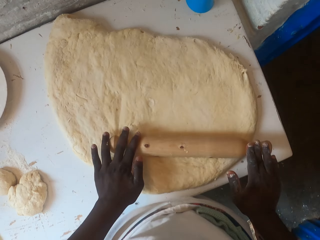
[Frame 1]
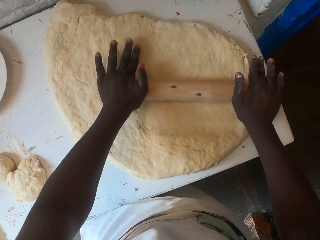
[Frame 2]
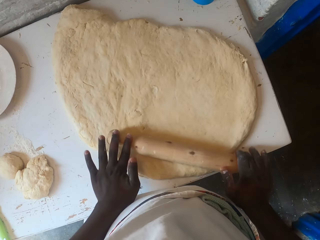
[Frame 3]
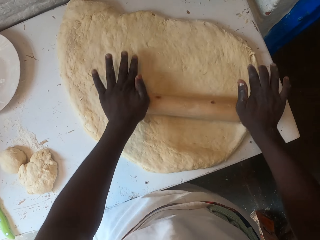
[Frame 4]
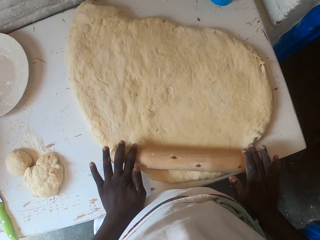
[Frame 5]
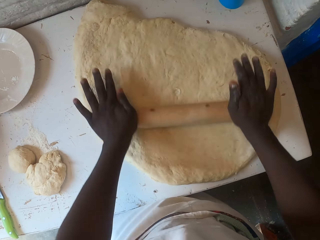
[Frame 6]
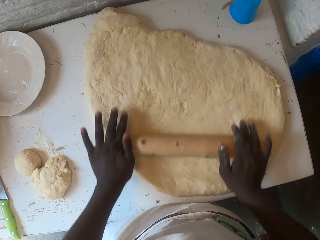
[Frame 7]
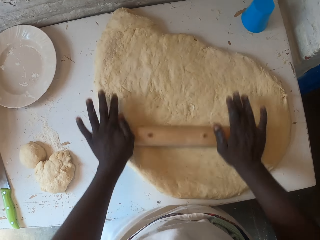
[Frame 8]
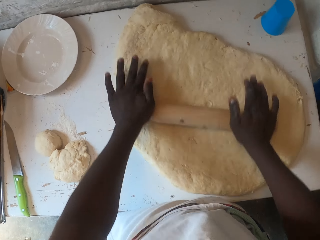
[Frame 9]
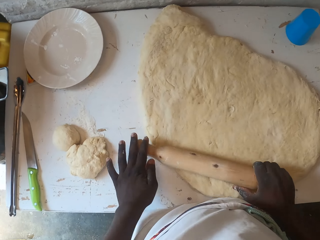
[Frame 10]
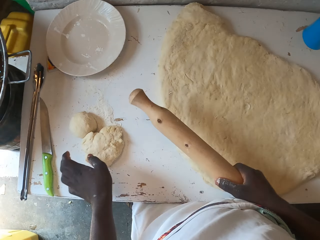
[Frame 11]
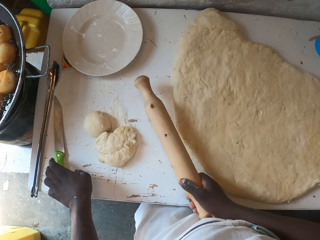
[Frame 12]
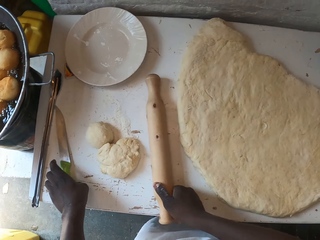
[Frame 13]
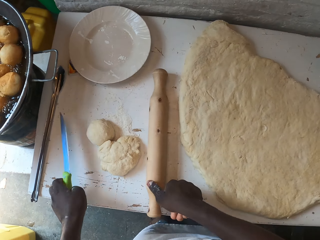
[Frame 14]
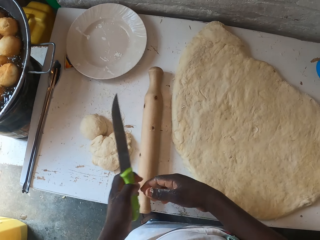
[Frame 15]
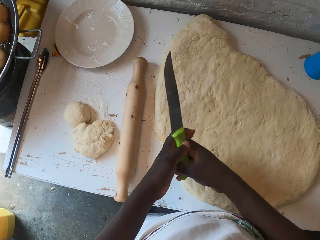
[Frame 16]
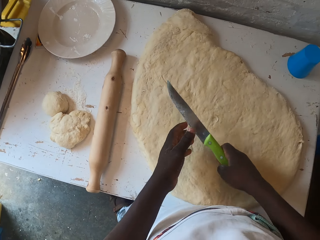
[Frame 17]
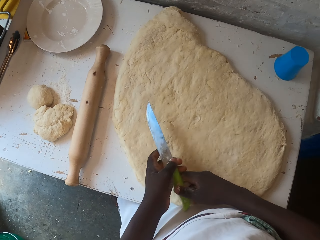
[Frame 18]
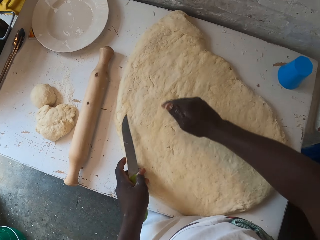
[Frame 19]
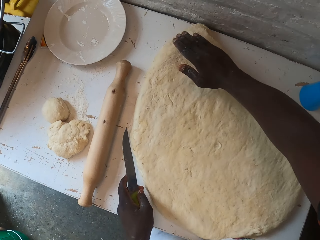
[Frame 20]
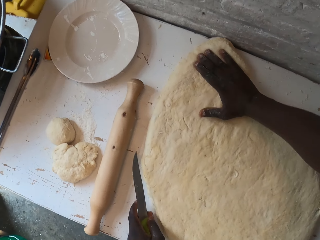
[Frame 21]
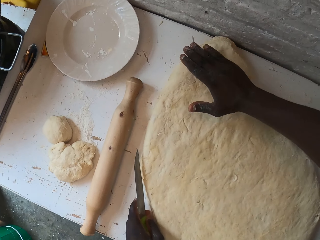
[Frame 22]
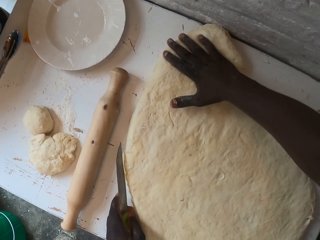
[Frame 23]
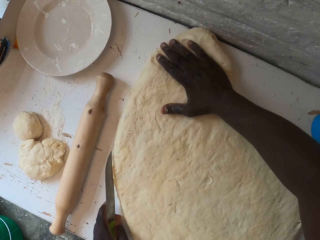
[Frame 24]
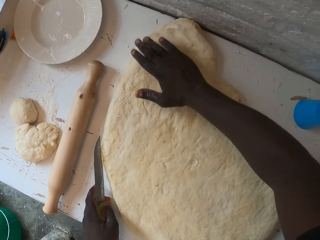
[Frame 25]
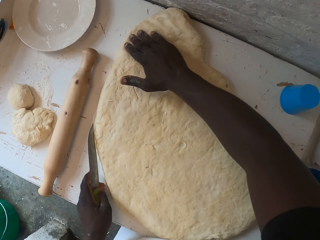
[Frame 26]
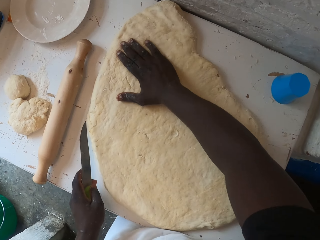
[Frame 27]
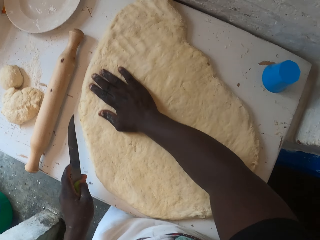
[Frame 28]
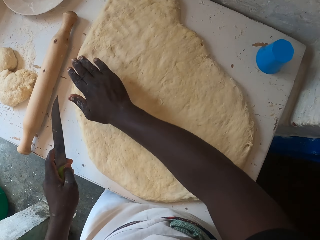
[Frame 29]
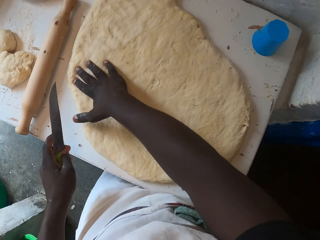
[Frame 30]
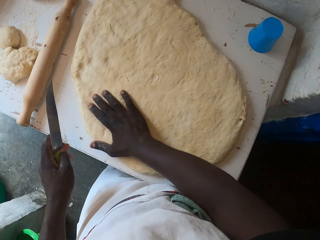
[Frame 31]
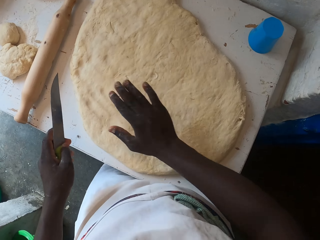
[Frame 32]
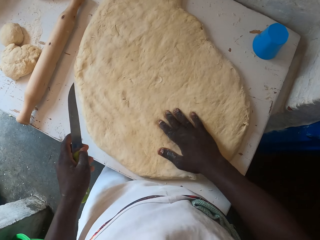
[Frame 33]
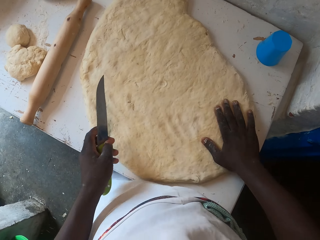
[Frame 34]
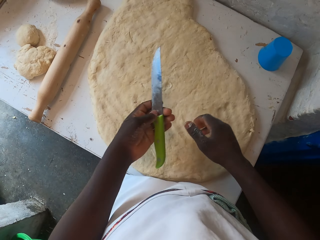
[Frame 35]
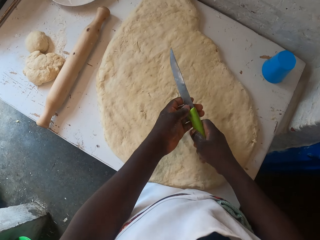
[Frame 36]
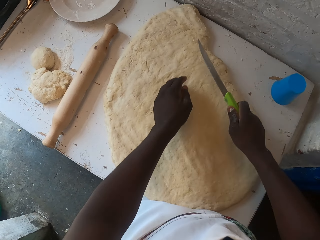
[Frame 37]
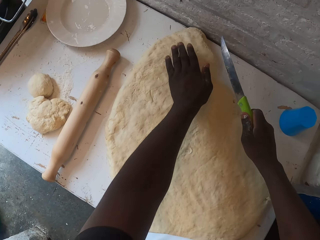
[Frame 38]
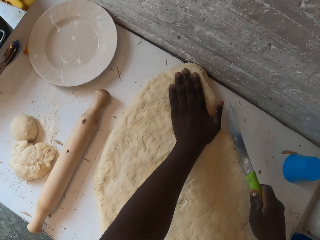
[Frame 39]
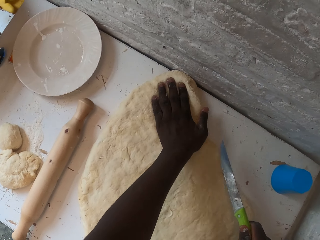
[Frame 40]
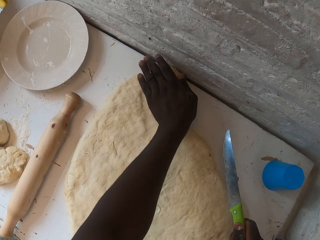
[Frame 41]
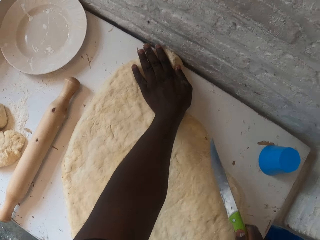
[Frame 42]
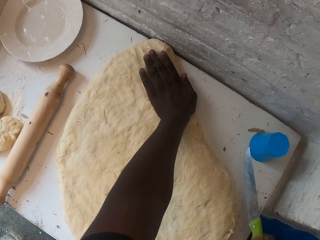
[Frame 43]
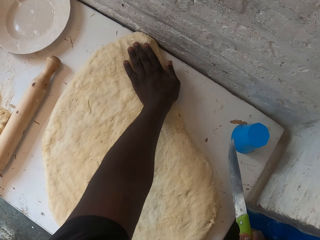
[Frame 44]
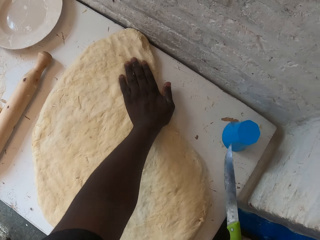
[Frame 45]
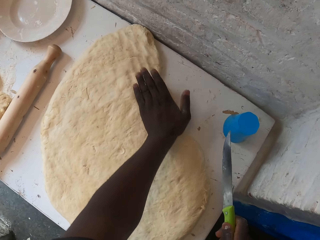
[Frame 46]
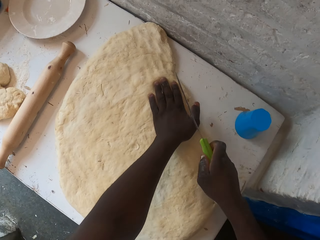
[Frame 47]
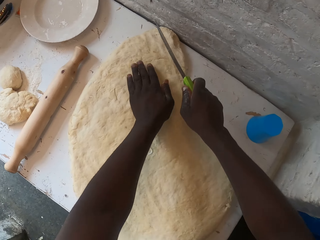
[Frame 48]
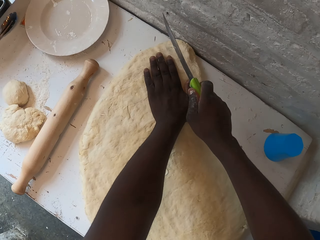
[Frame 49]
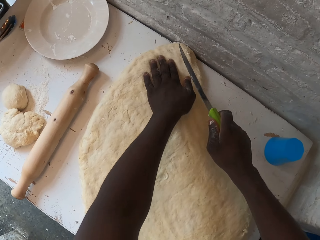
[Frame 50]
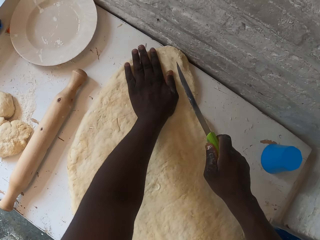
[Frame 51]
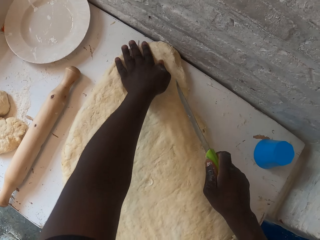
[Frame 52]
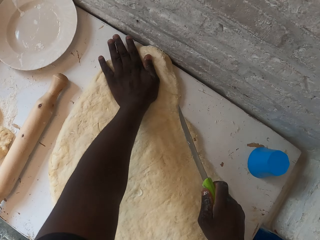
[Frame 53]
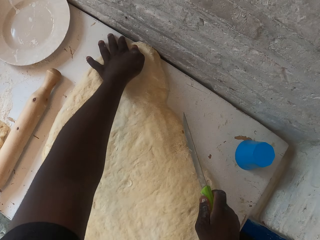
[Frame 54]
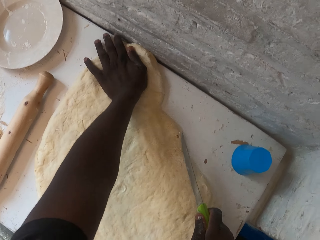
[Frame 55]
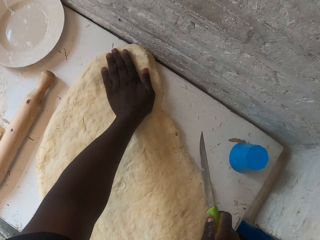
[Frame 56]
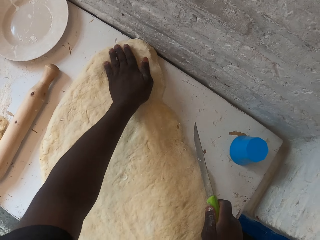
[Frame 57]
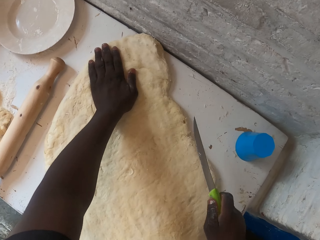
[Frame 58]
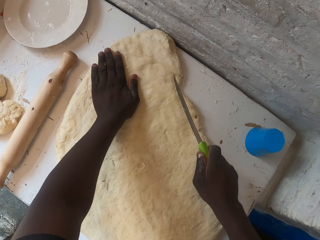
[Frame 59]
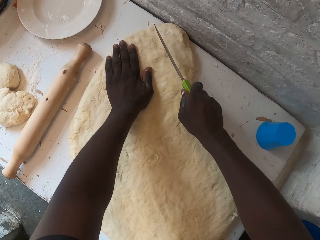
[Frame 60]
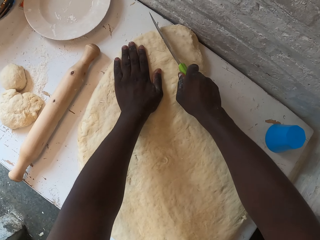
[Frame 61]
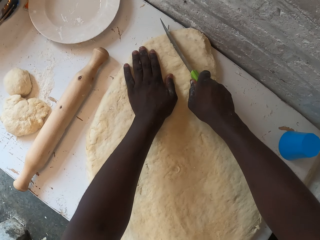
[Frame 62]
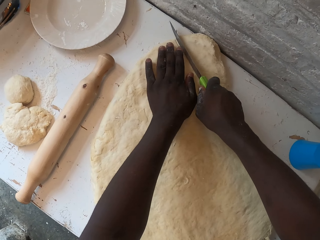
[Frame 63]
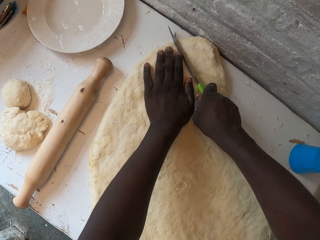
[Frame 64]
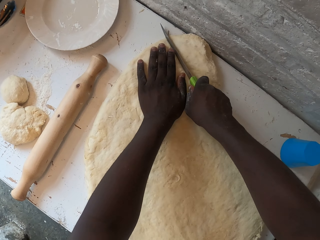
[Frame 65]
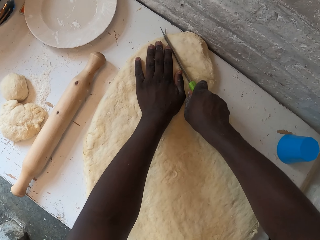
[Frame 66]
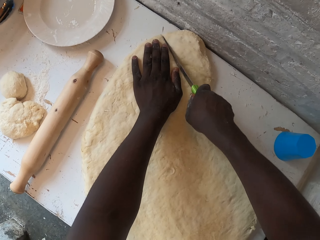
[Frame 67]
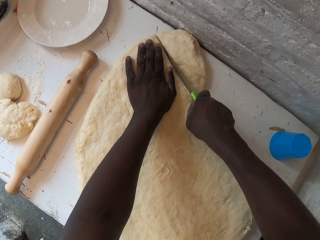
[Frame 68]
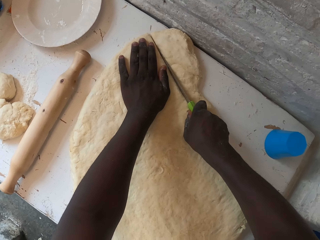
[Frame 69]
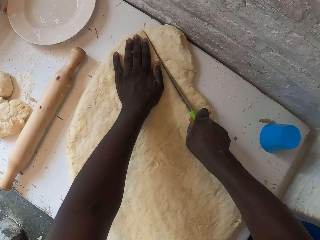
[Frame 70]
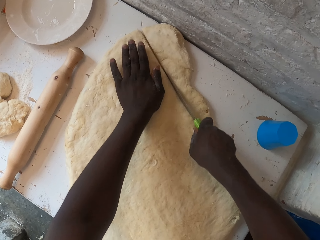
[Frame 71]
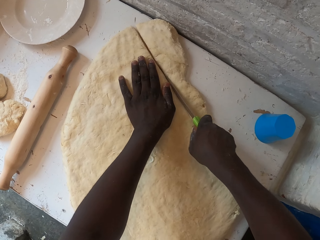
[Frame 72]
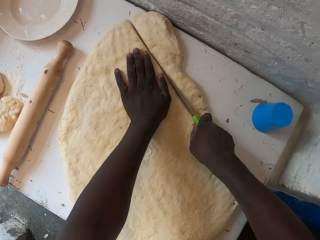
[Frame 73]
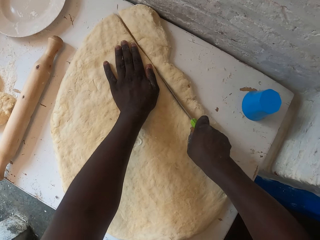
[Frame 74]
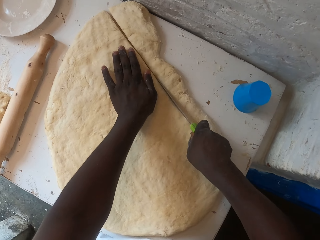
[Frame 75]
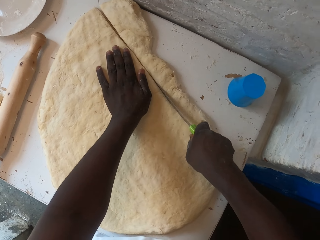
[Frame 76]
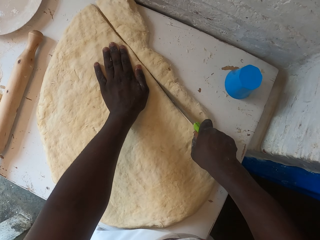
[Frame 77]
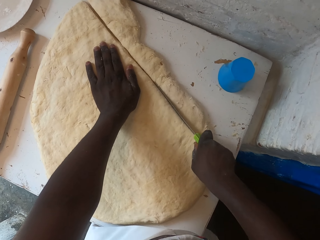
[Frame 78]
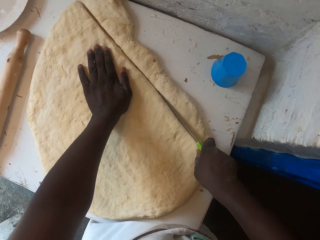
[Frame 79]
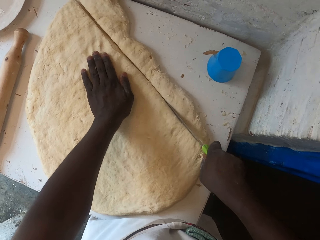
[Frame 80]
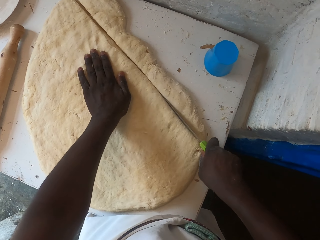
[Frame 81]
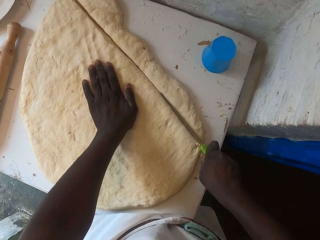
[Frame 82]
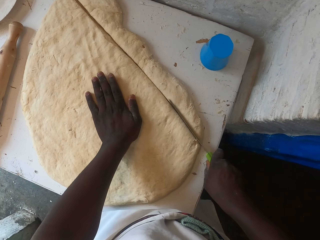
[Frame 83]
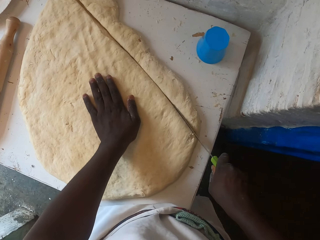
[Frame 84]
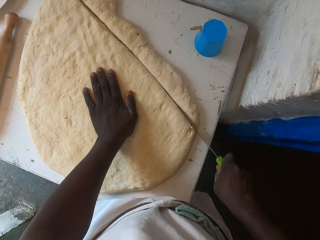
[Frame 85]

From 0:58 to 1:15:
The camera wearer puts the rolling pin down. They pick up the knife with the left hand. They press the dough with a hand and spread the dough with the right hand. They exchange the knife to the right hand. They press the dough with a hand and spread the dough with the right hand. They cut the dough with the knife.

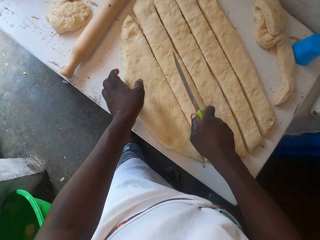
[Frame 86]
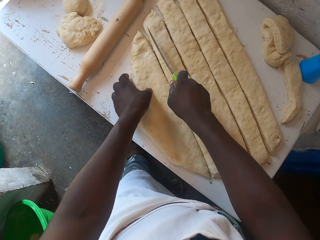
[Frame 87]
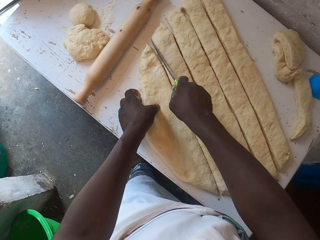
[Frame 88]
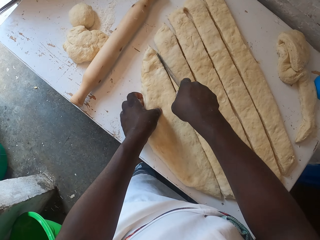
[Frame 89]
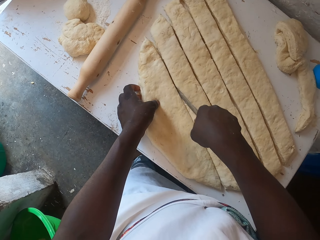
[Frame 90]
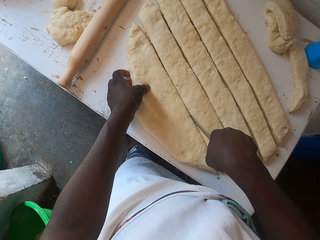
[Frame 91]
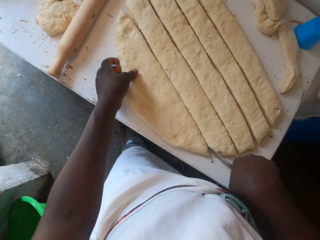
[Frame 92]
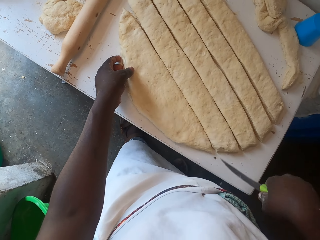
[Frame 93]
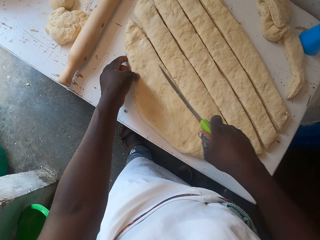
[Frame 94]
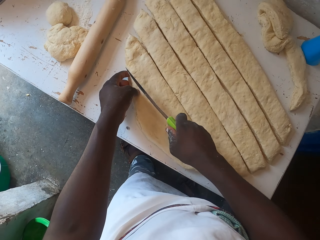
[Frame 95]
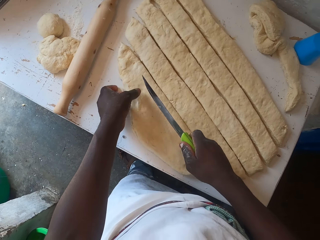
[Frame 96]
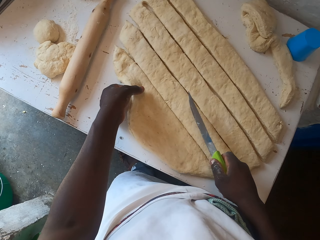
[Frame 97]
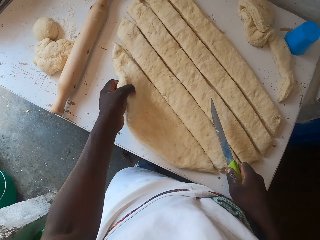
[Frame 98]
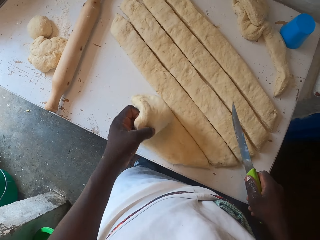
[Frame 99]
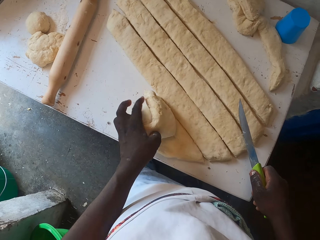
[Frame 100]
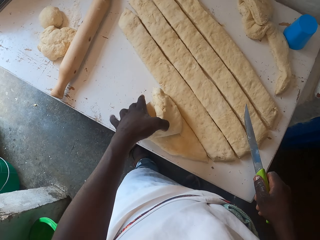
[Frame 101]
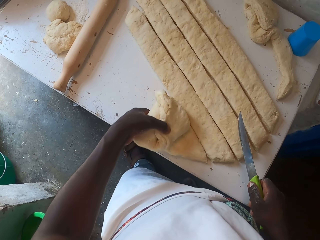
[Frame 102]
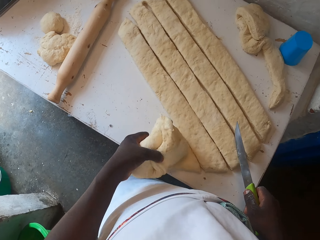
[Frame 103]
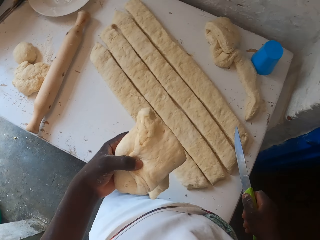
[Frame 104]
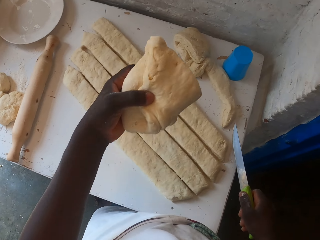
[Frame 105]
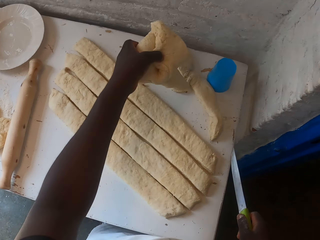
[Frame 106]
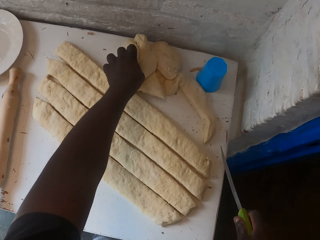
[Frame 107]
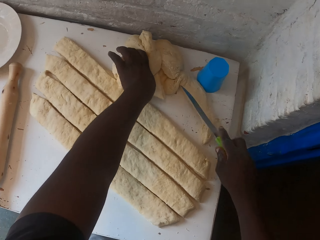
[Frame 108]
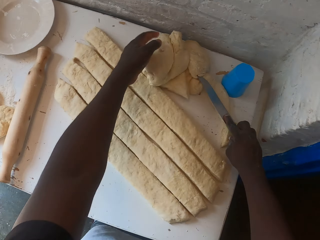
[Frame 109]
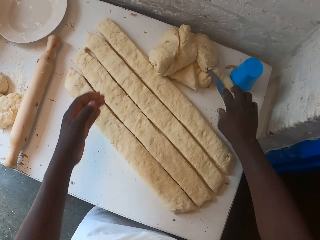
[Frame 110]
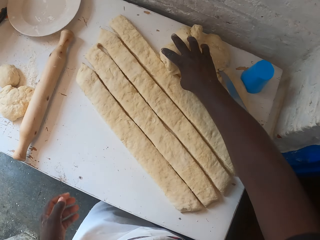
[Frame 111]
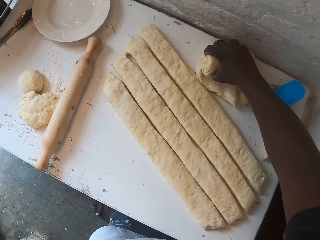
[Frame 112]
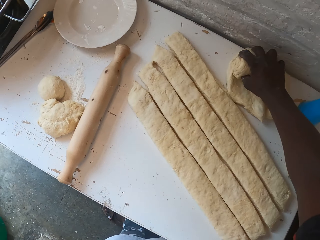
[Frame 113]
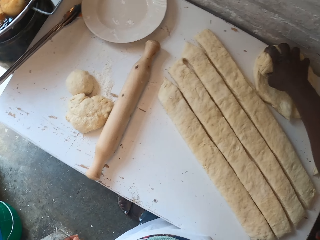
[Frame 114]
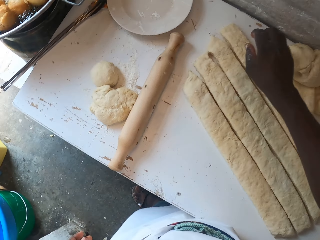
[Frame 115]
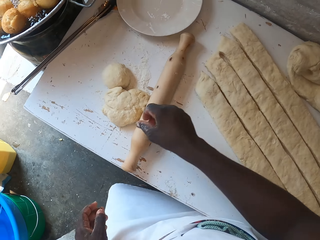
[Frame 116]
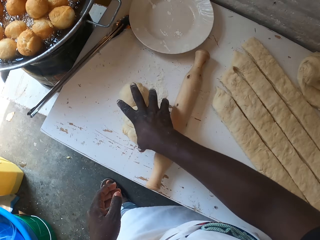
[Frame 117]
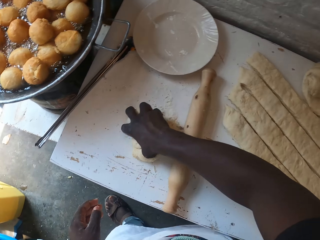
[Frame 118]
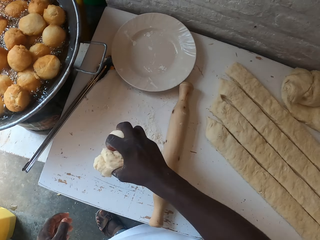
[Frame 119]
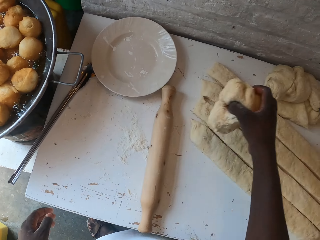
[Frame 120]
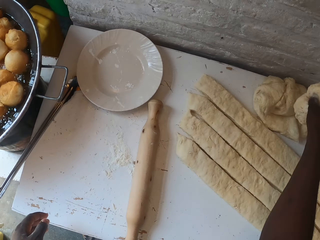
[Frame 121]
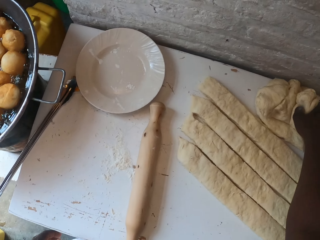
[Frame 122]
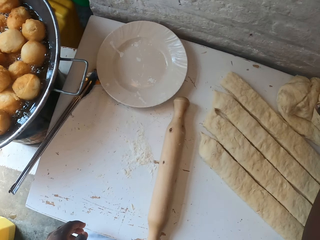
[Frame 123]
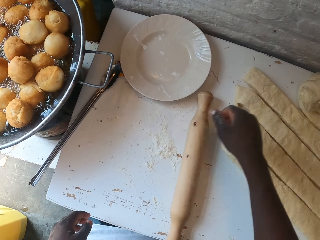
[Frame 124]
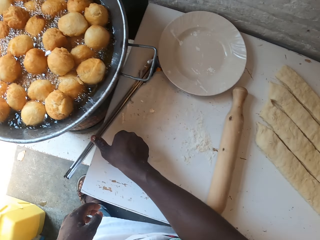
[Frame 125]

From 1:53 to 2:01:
The camera wearer takes the dough. They put the dough down. They put the knife down. They hold the dough. They take the dough. They put the dough down.
